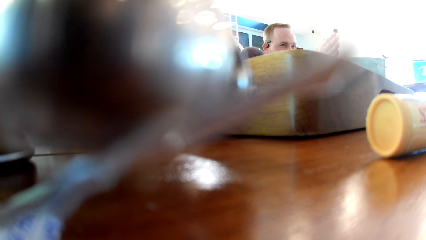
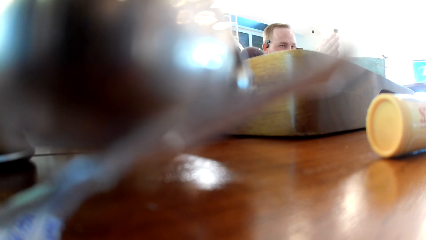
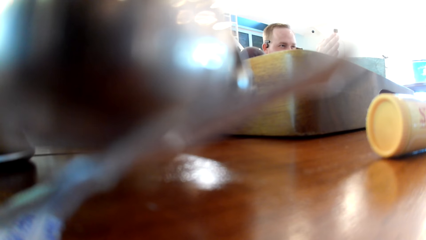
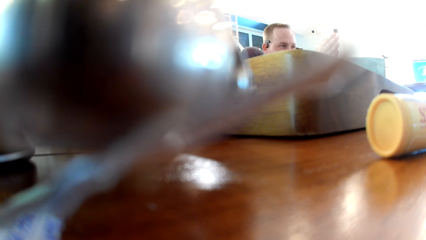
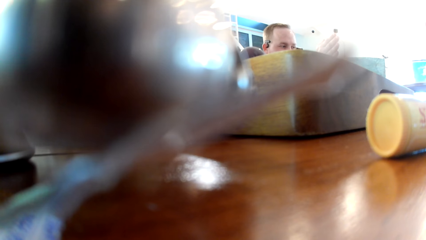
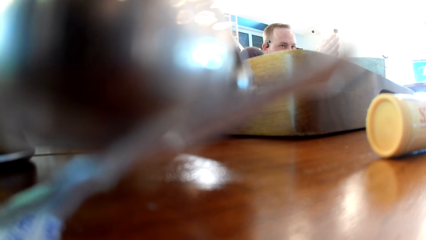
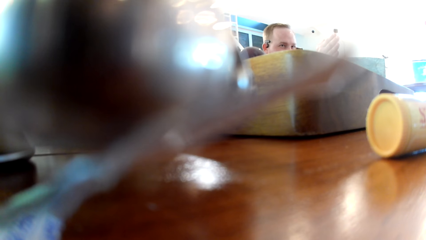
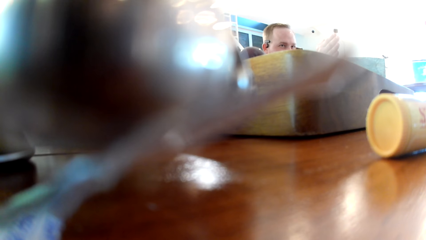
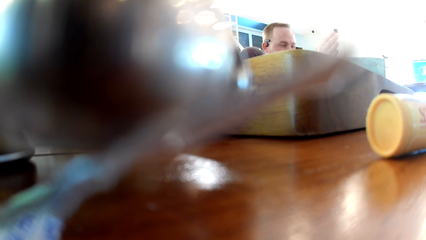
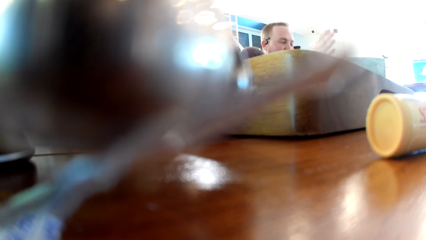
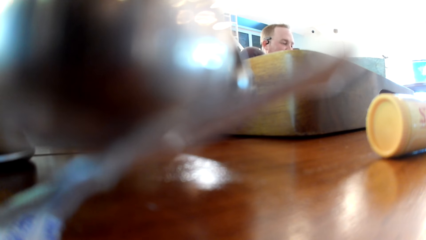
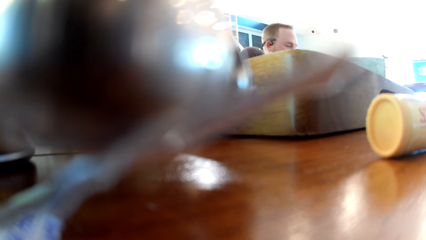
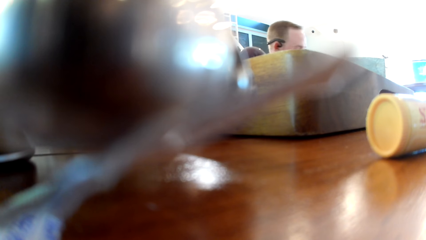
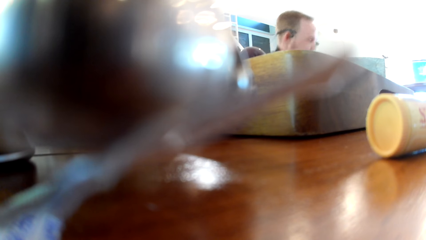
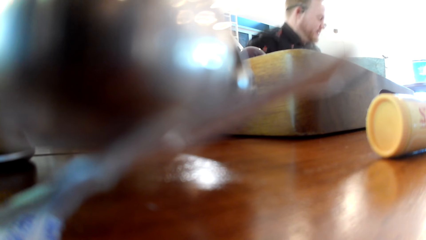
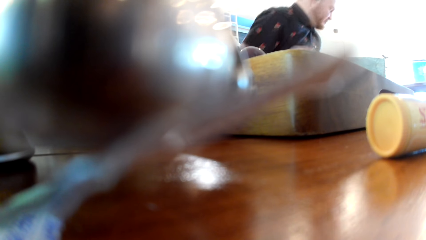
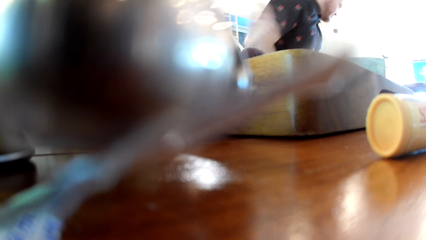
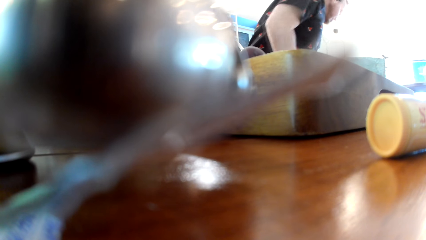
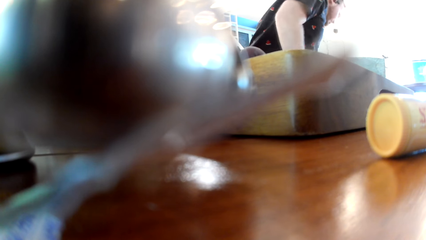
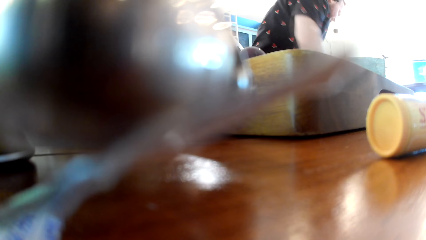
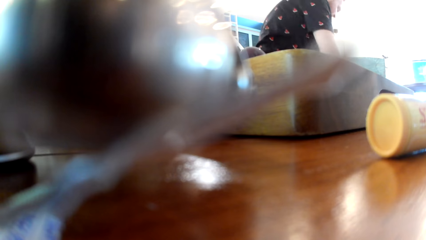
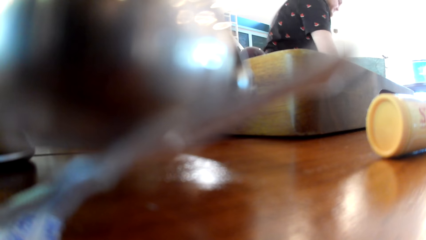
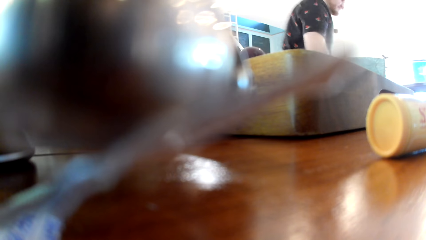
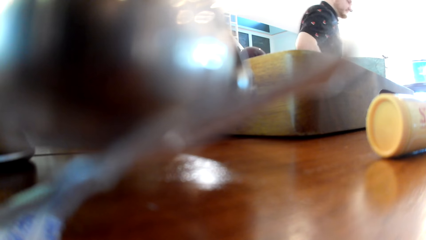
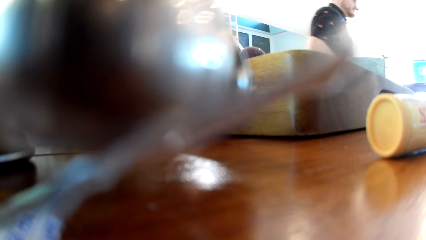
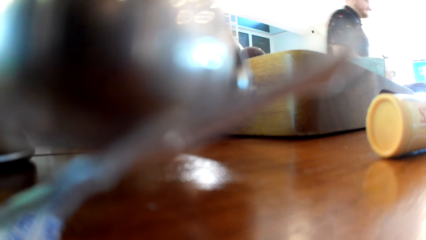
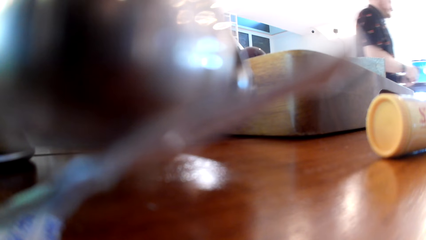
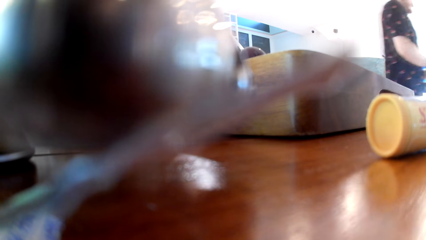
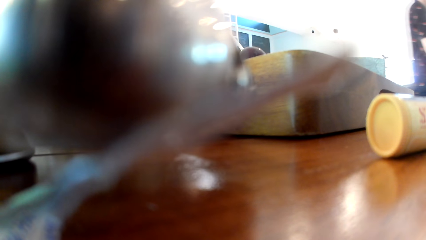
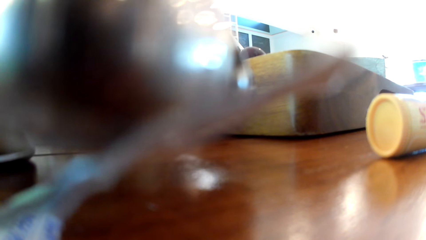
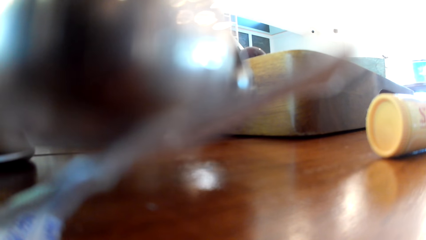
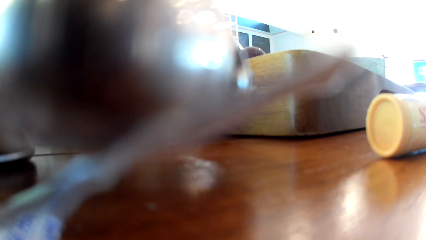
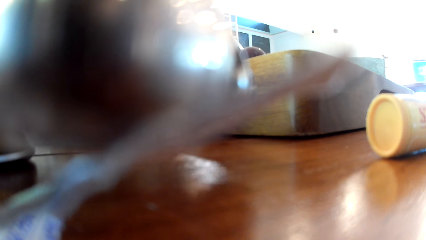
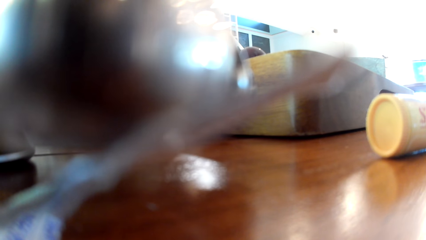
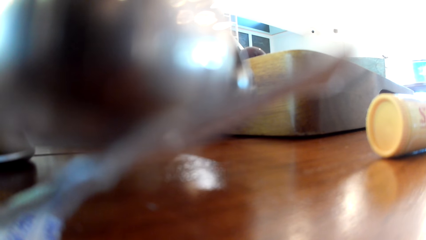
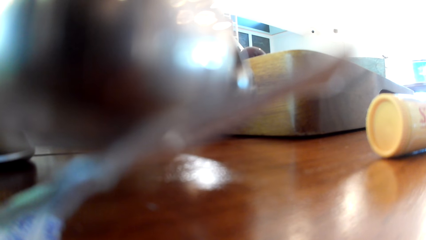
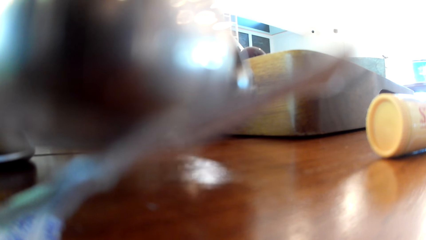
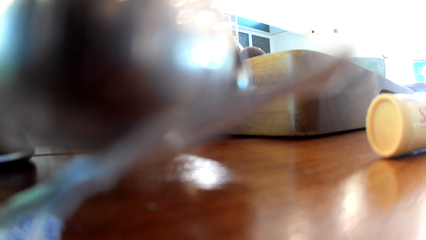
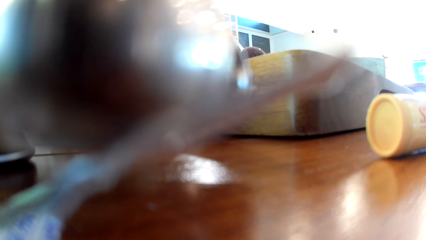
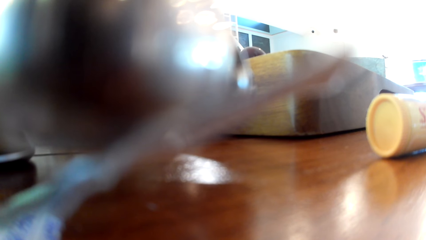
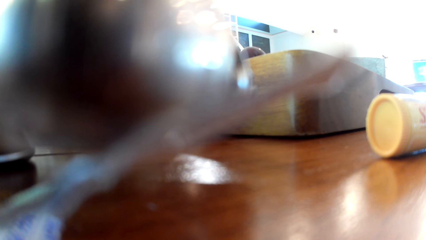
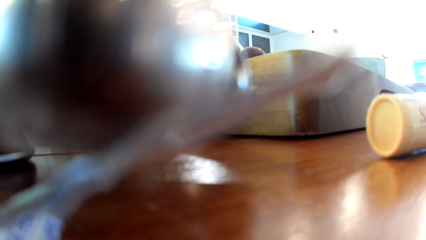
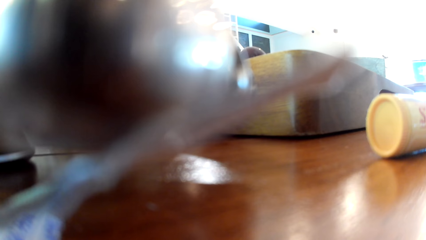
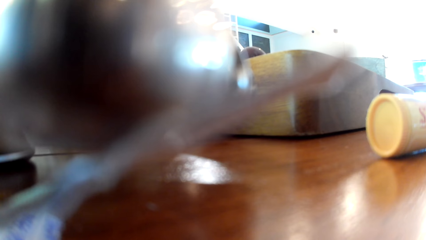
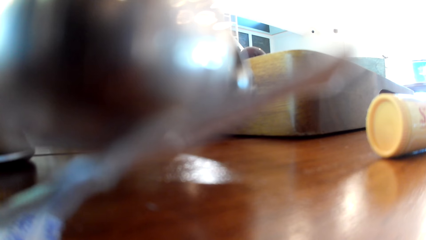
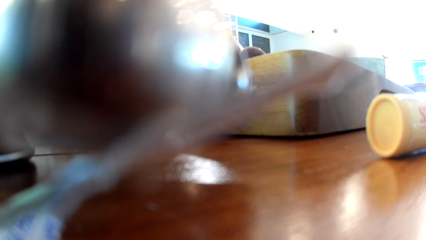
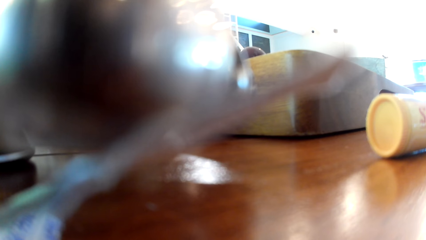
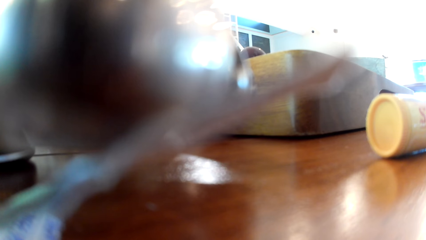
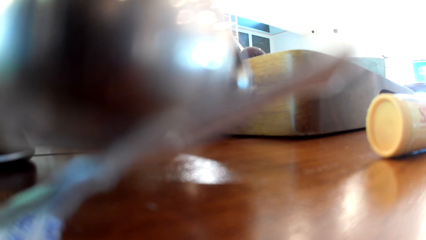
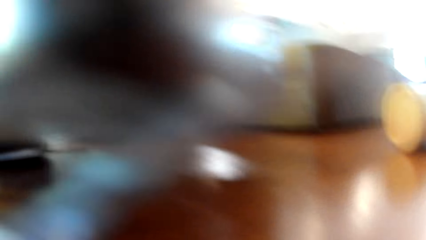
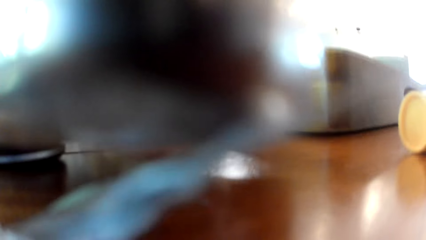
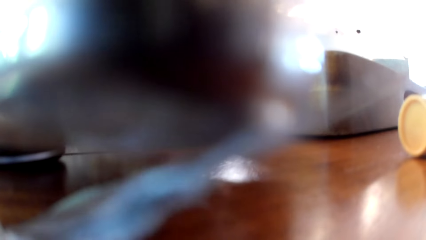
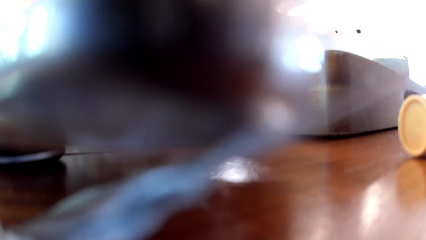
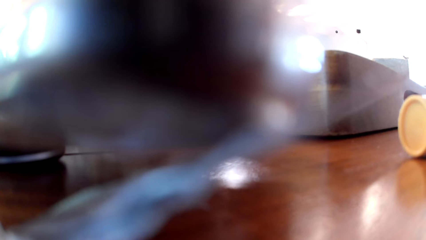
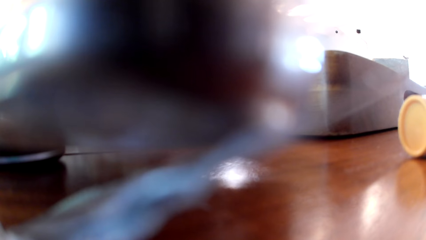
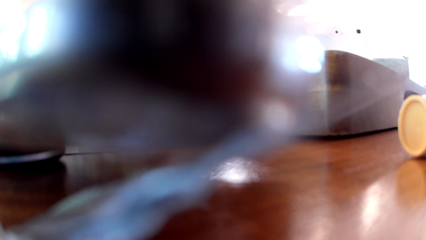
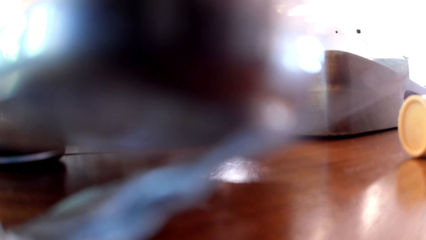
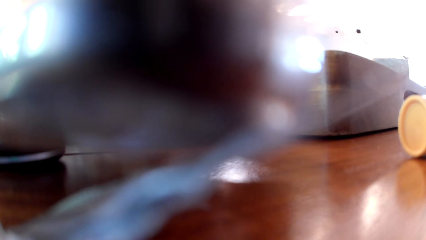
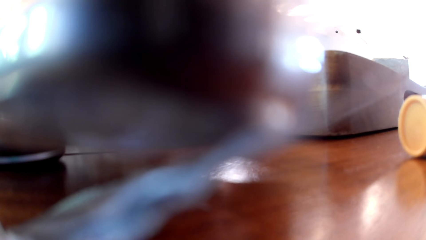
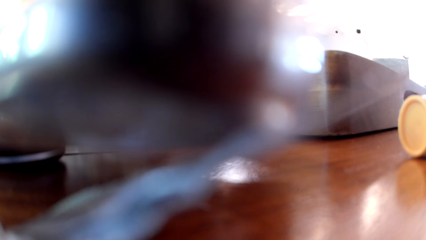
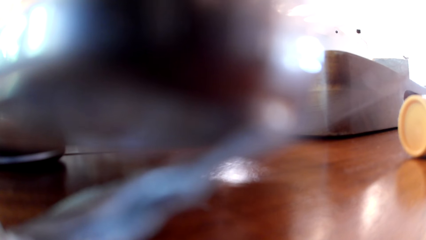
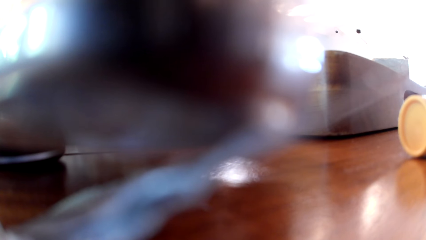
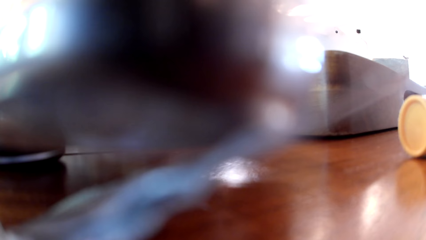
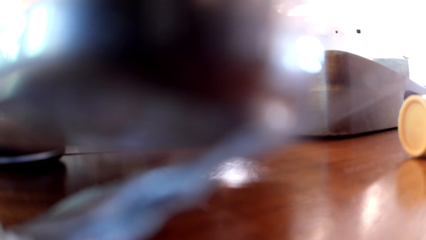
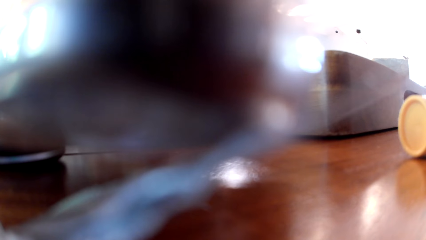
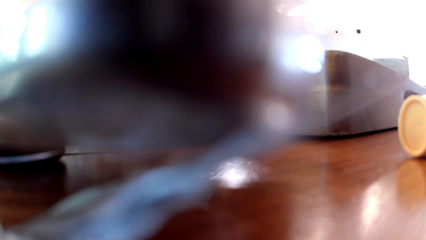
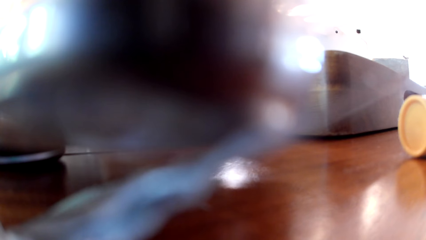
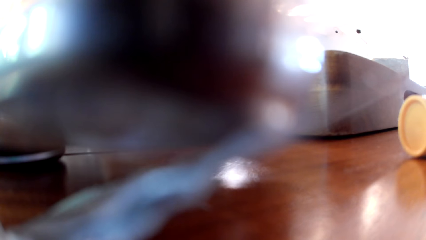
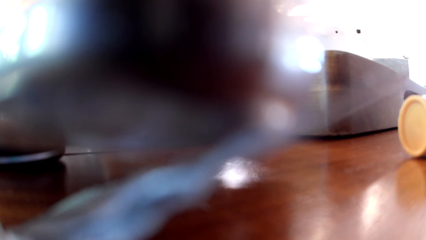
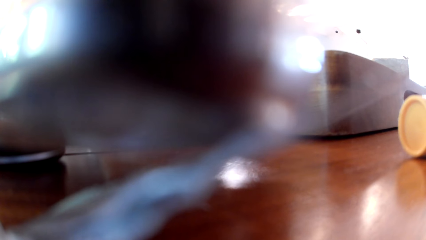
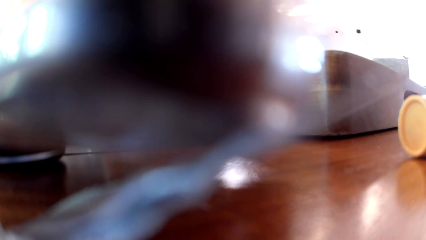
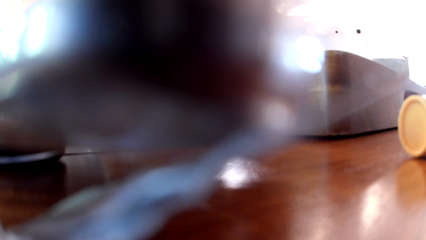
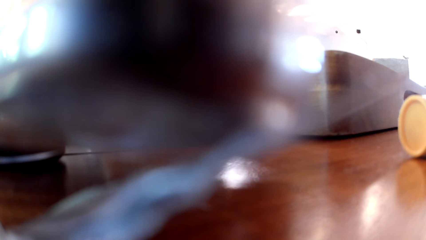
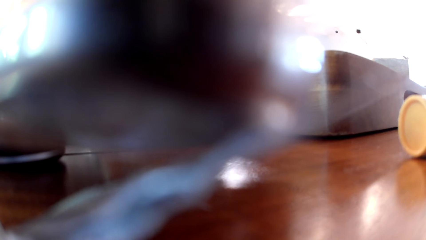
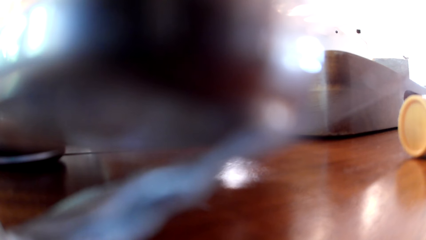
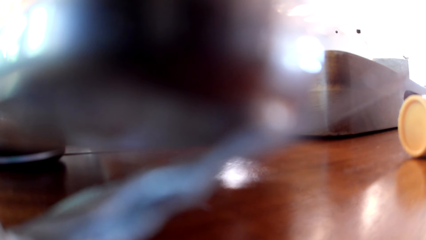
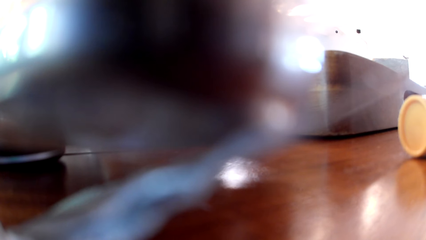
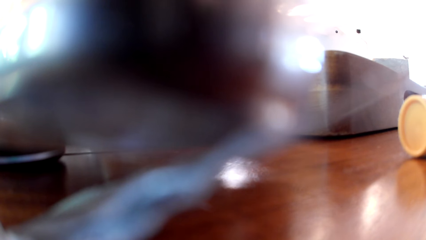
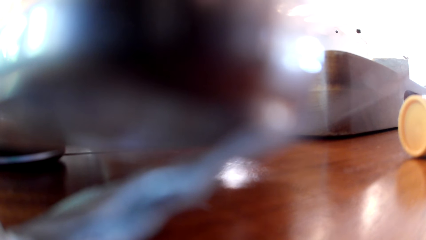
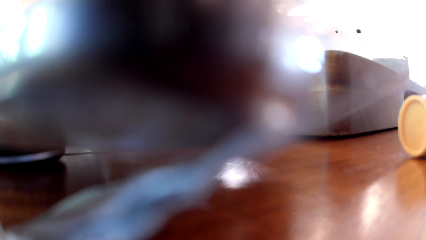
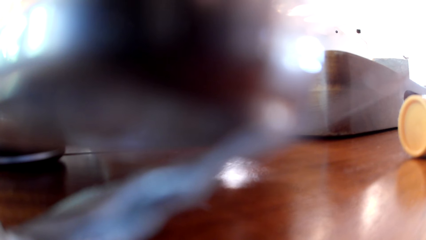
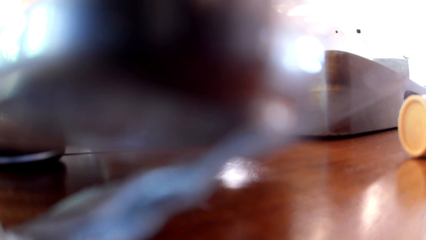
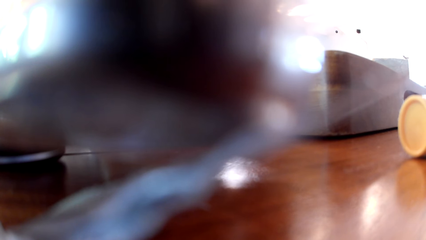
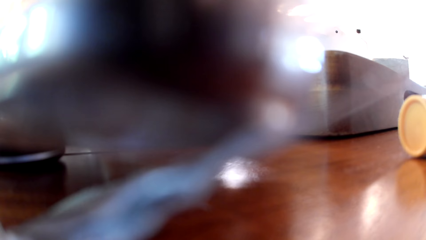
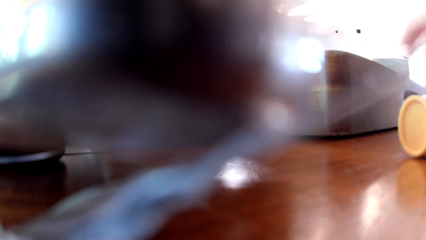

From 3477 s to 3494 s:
The man leaves the table. The man stands up and walks away.
